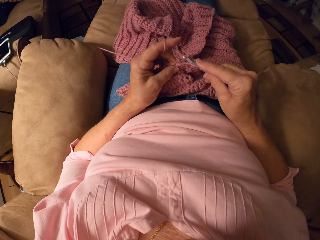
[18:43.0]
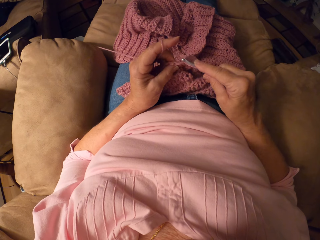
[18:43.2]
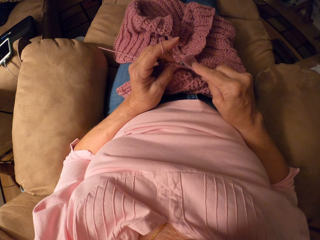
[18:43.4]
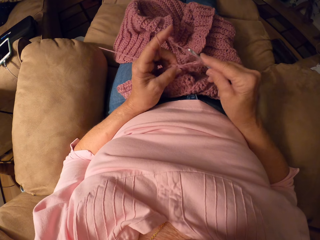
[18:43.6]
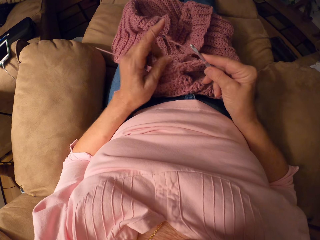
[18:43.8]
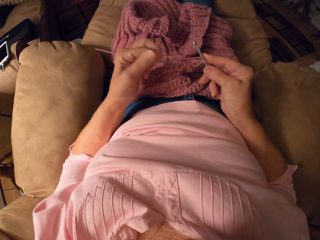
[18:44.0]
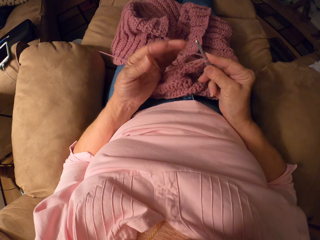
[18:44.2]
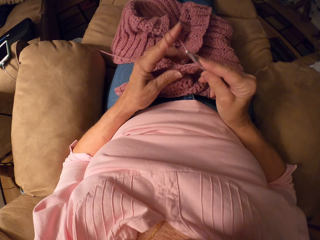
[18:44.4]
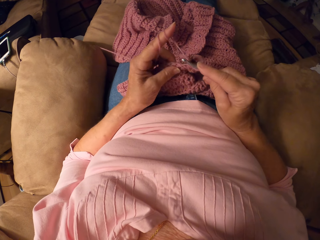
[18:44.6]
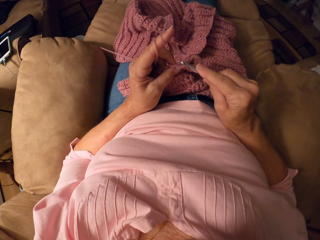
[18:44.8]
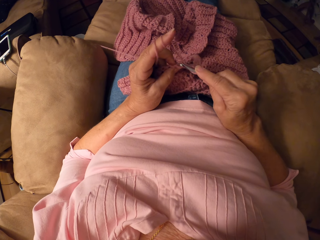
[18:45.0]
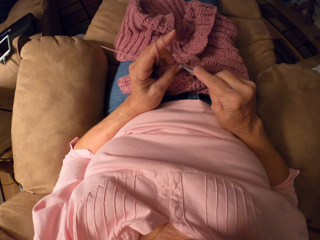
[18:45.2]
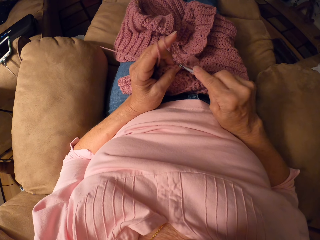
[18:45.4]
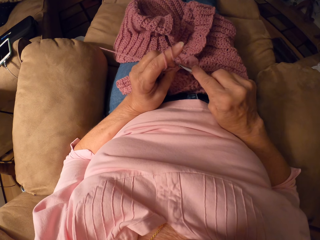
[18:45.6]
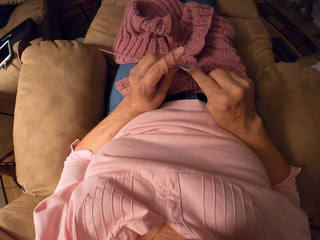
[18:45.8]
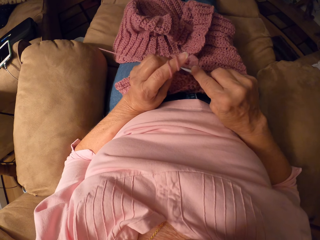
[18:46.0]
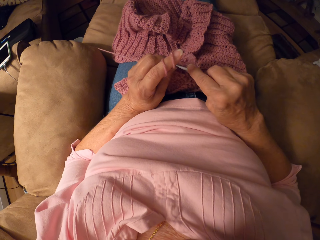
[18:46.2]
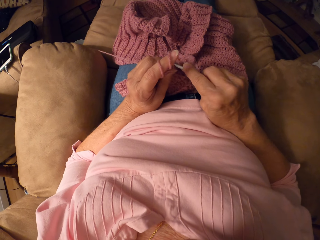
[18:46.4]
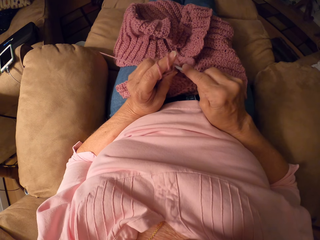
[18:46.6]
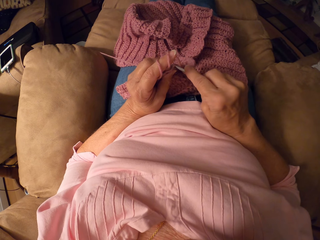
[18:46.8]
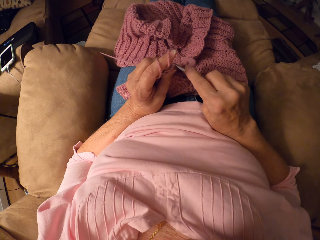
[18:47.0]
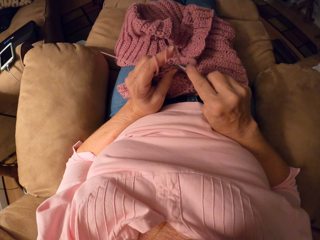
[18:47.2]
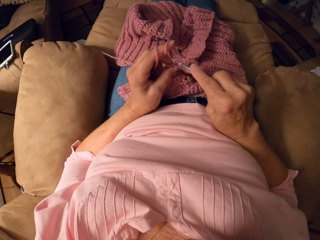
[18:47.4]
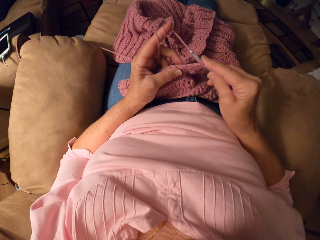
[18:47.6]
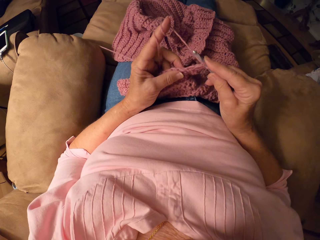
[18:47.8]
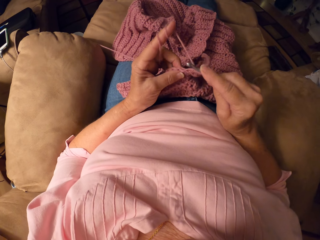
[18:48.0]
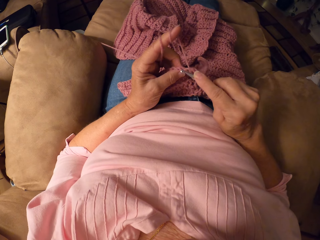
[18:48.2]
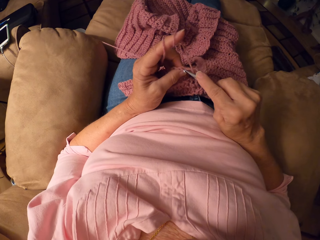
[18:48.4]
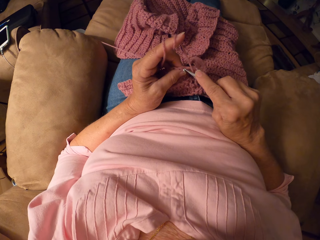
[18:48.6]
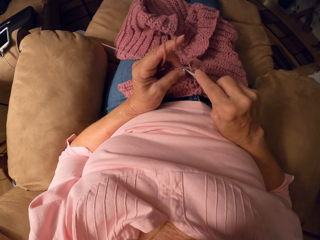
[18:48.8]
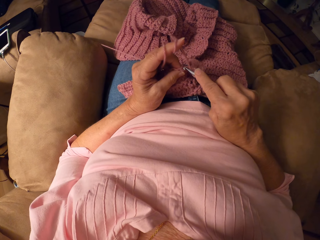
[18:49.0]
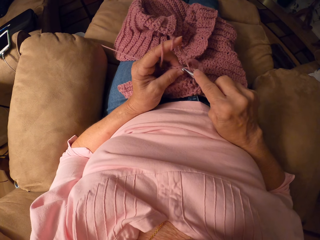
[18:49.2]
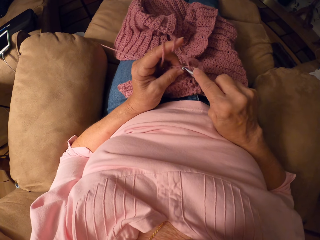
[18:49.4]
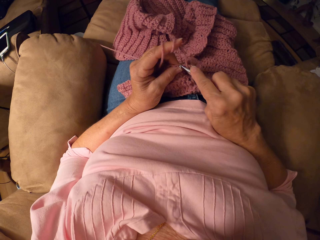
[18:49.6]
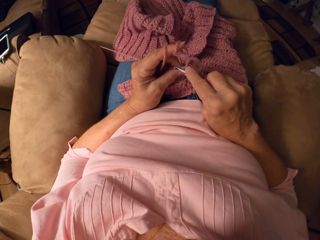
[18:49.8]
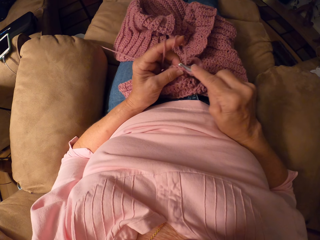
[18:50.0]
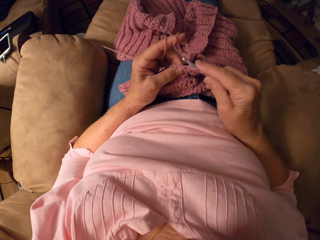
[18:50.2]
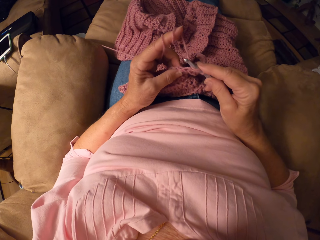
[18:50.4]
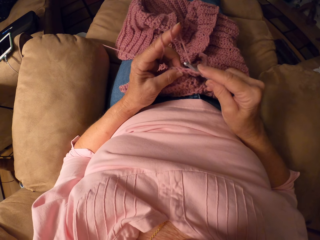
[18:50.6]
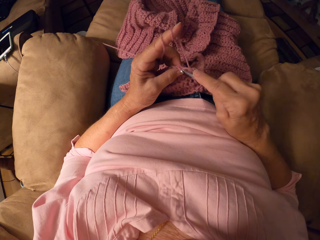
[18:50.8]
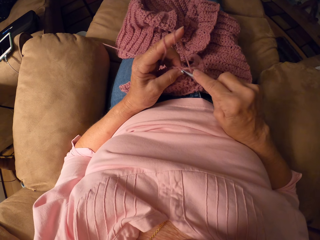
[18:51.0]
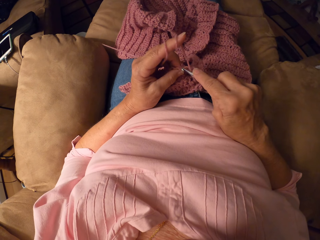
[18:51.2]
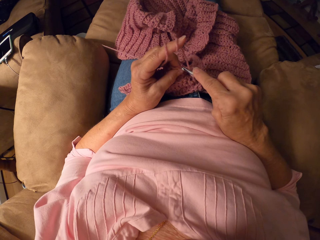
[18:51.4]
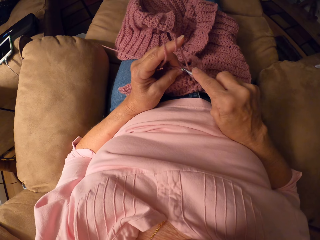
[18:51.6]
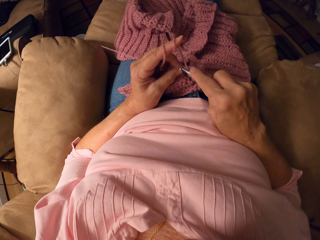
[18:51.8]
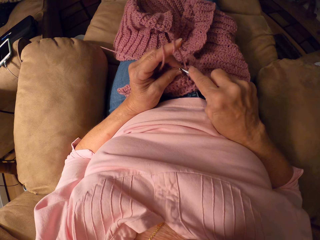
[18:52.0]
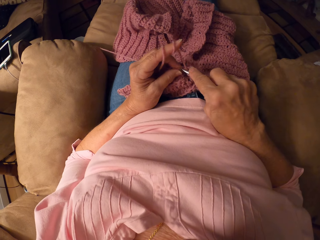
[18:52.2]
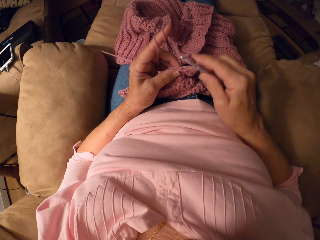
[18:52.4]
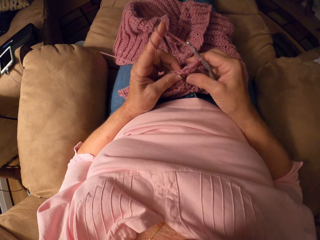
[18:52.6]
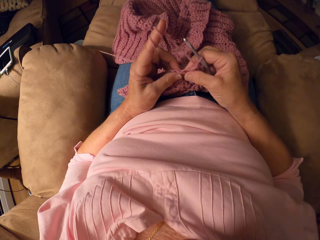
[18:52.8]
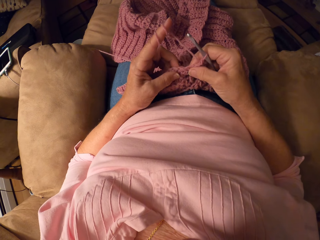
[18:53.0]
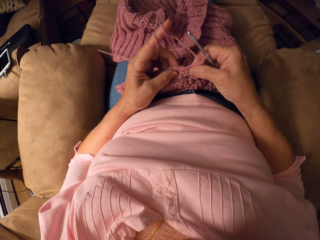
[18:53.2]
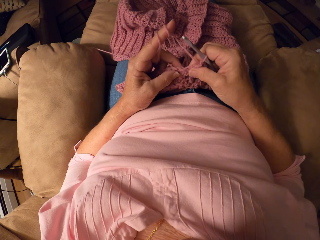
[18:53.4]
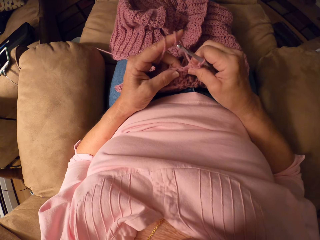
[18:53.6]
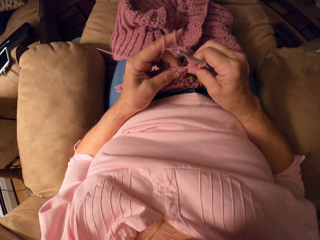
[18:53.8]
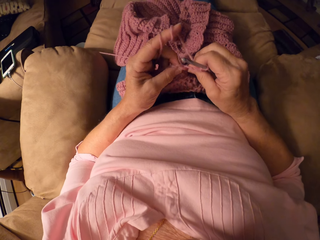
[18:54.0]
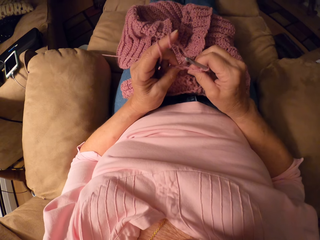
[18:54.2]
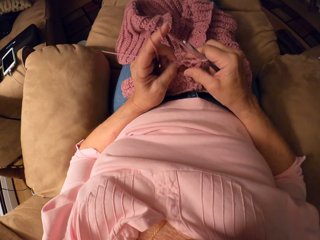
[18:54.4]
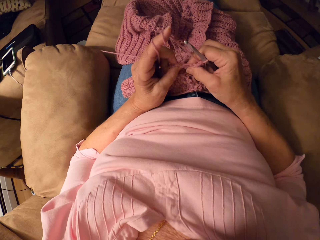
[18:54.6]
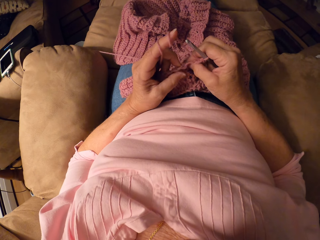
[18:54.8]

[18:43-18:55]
The camera wearer rolls the yarn on her left hand. She fixes the yarn of the fabric.

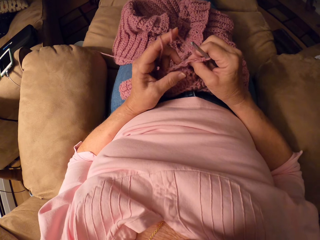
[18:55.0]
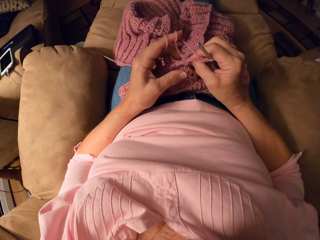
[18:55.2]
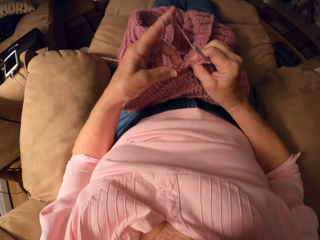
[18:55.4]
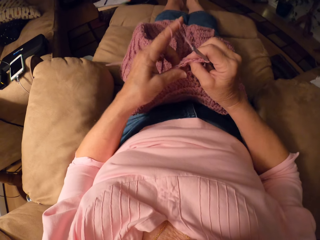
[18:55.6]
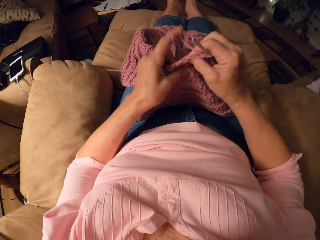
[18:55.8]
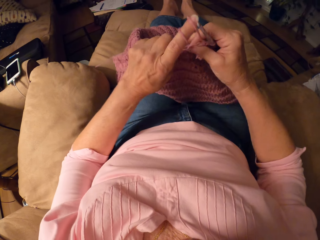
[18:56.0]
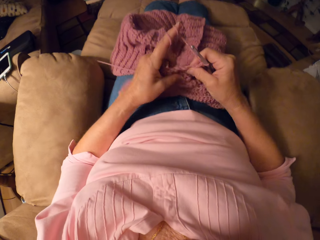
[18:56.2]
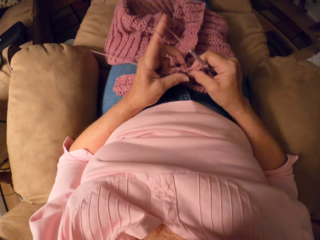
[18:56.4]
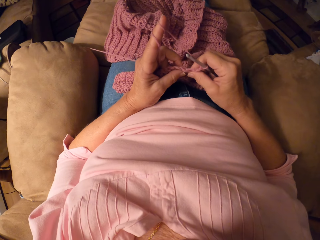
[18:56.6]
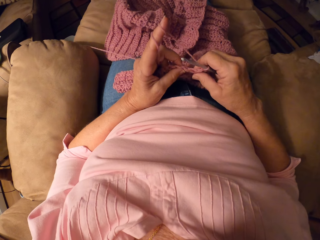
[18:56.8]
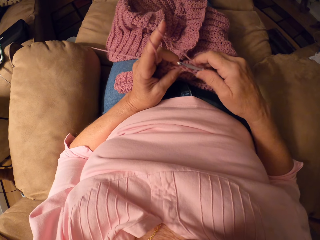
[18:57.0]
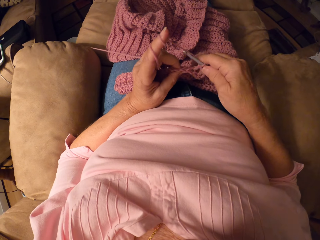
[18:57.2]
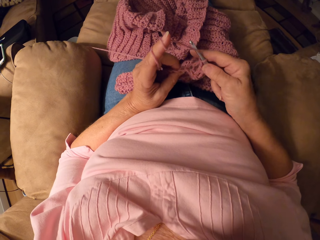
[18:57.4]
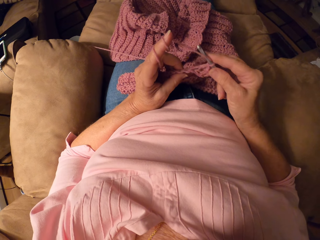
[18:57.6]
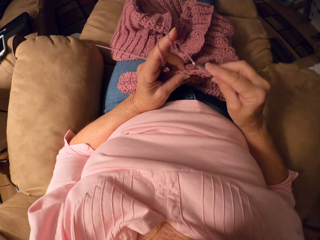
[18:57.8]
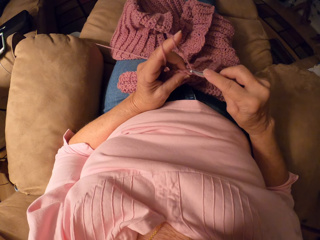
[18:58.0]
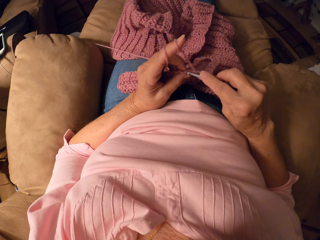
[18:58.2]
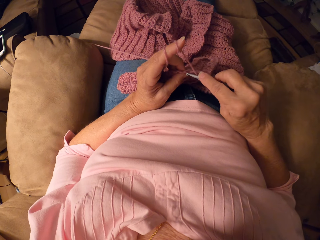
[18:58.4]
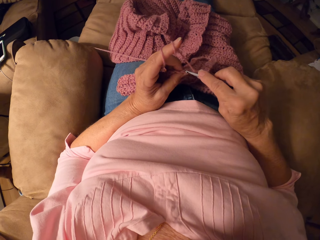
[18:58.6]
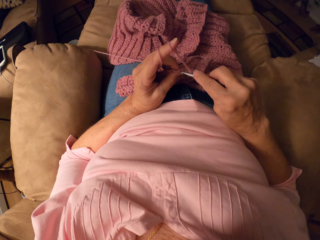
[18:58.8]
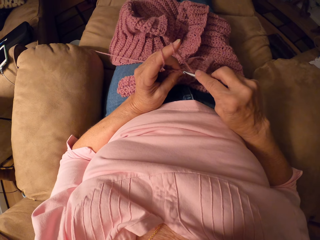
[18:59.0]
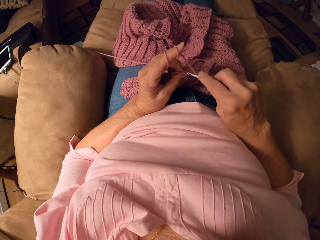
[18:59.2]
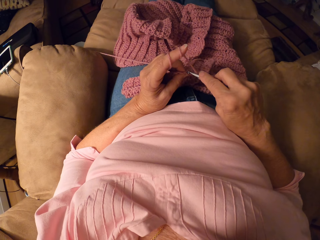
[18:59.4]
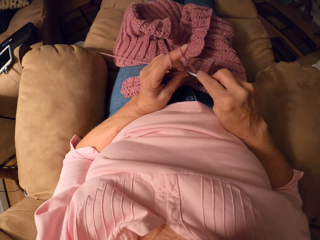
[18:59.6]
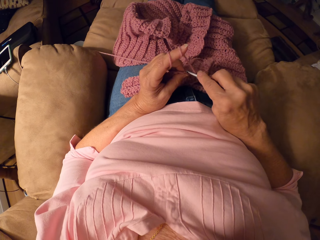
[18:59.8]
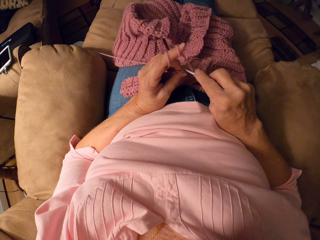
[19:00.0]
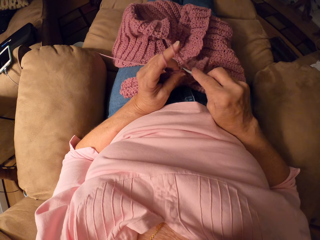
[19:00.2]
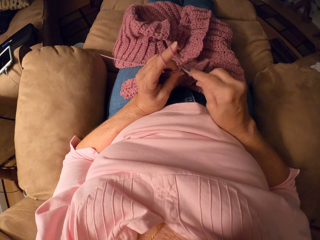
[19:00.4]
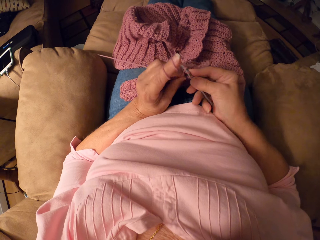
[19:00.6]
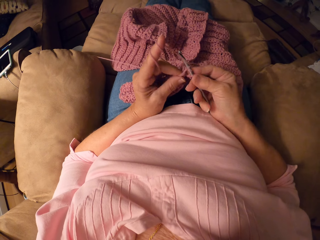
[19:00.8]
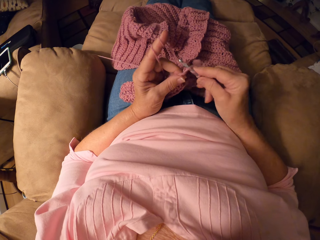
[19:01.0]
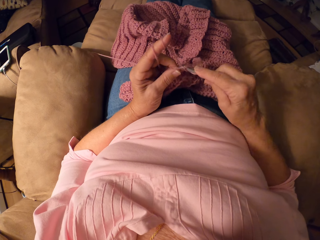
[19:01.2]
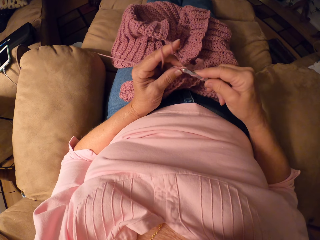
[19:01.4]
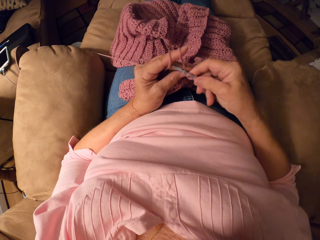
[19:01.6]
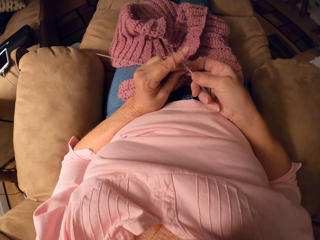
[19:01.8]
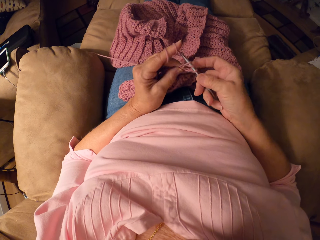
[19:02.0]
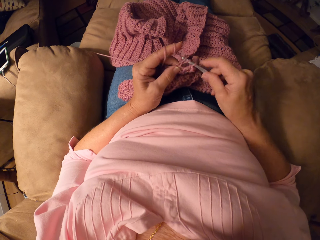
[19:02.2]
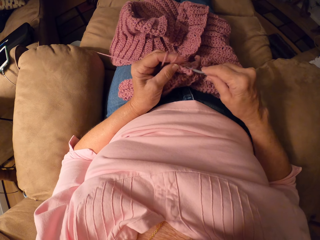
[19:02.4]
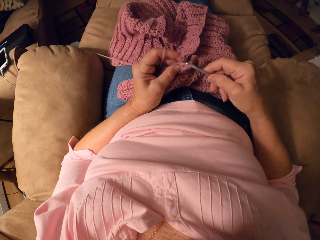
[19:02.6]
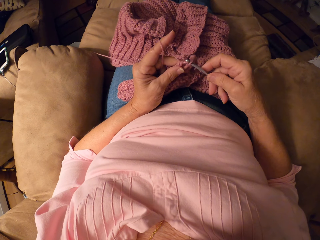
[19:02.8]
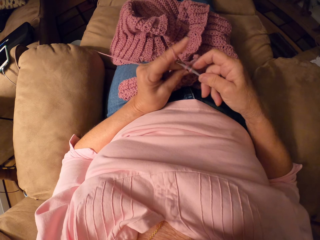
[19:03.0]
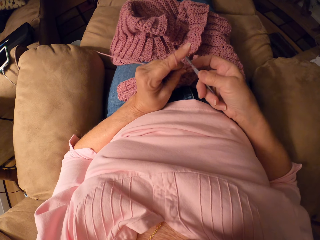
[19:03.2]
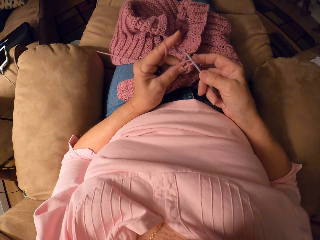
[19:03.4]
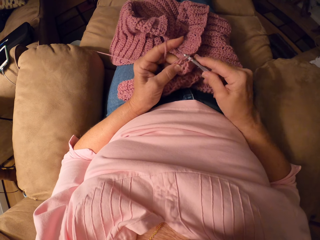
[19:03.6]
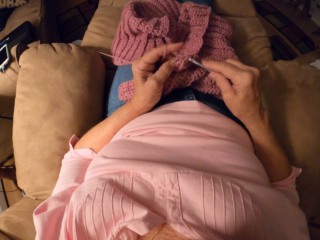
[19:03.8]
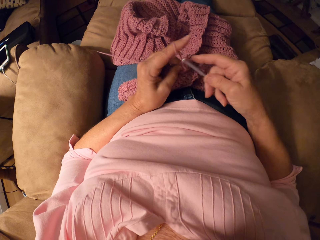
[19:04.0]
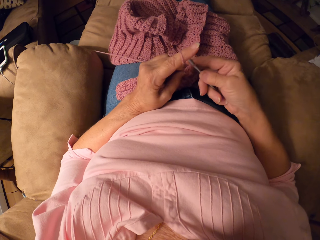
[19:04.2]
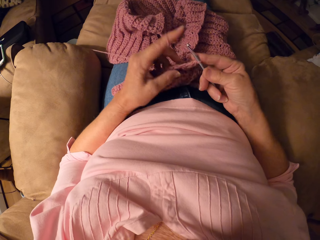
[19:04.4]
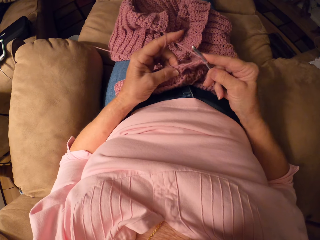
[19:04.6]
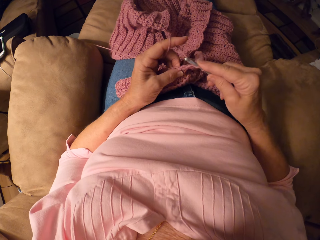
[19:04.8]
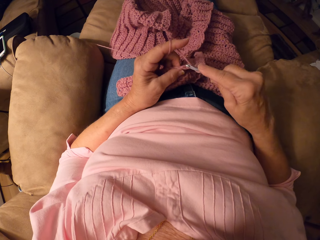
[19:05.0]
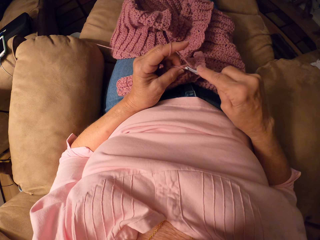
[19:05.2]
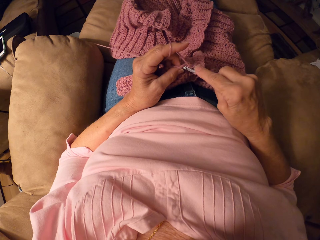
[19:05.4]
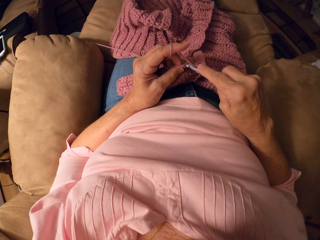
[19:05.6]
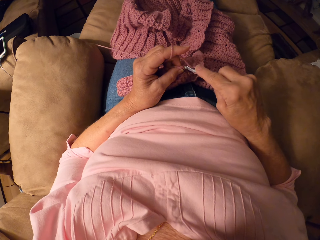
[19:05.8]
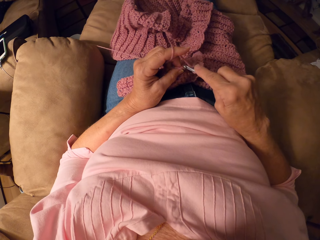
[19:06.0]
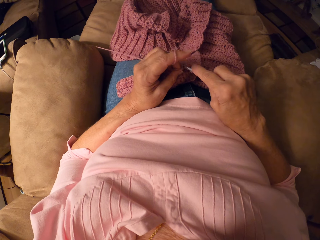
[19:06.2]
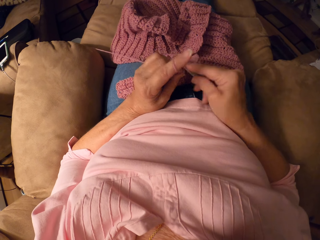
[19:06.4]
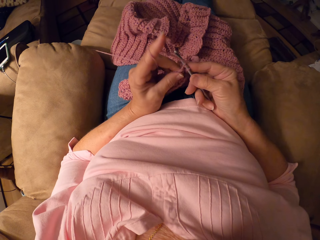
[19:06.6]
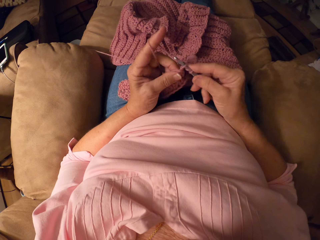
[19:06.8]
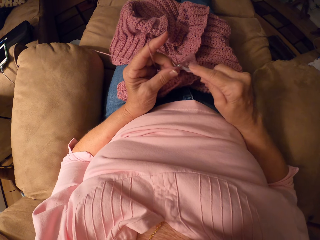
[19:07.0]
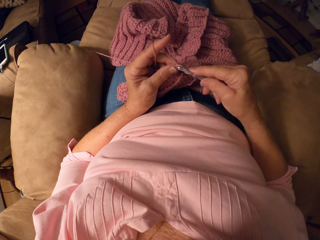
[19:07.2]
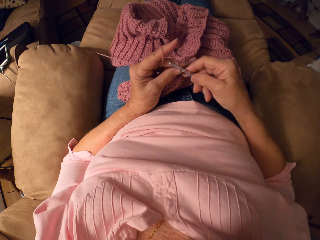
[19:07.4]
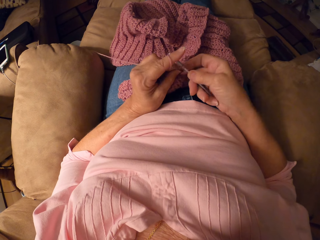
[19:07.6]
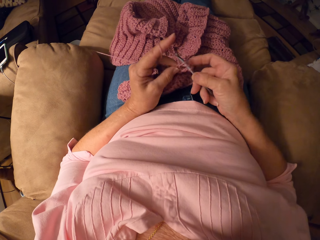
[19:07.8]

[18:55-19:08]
The camera wearer adjusts the yarn. They crochet the yarn with the crochet hook.
